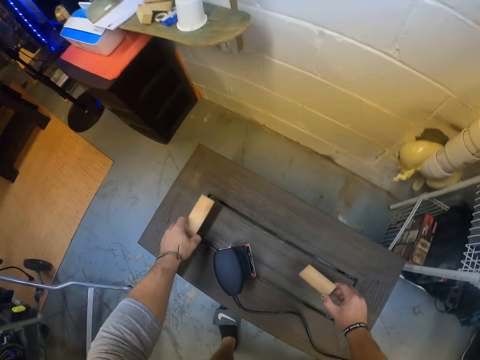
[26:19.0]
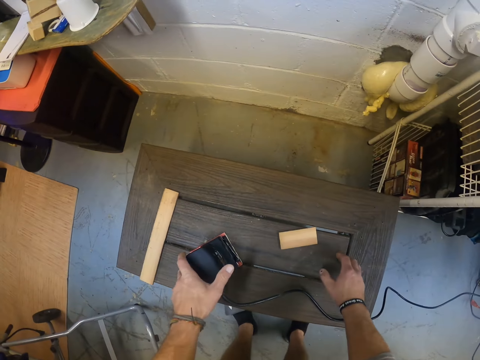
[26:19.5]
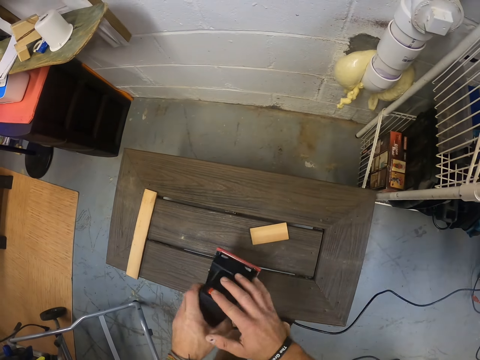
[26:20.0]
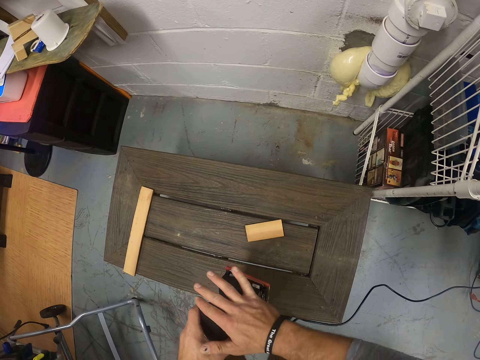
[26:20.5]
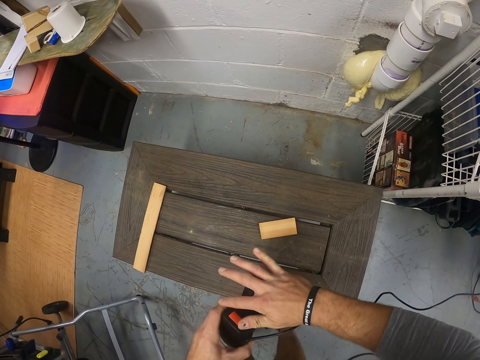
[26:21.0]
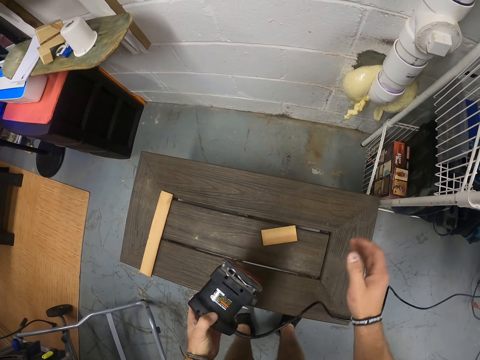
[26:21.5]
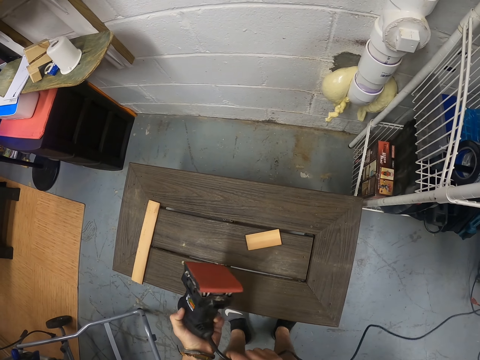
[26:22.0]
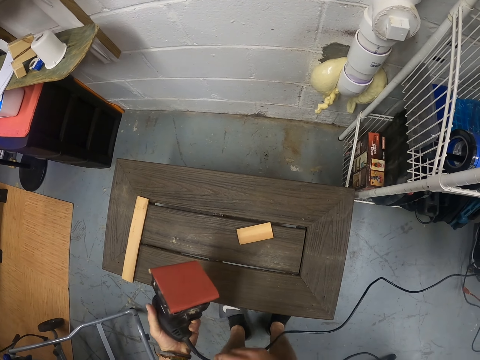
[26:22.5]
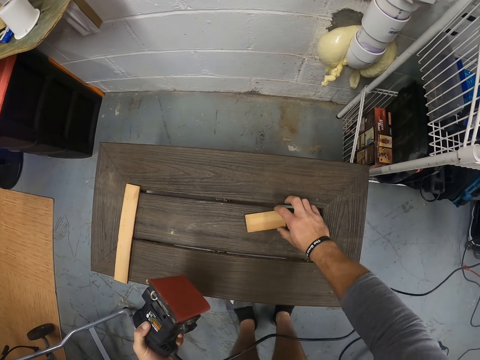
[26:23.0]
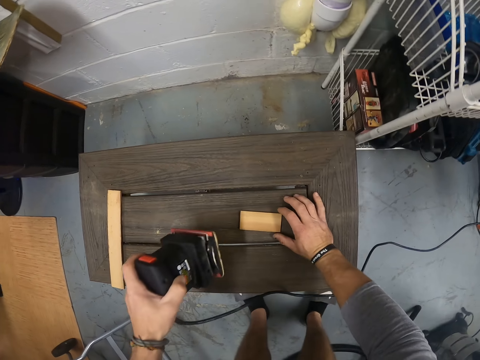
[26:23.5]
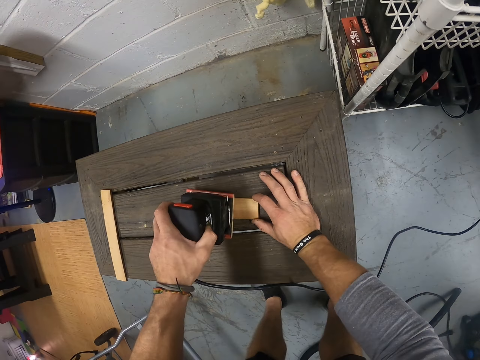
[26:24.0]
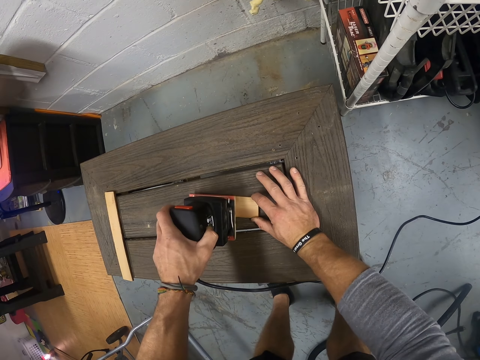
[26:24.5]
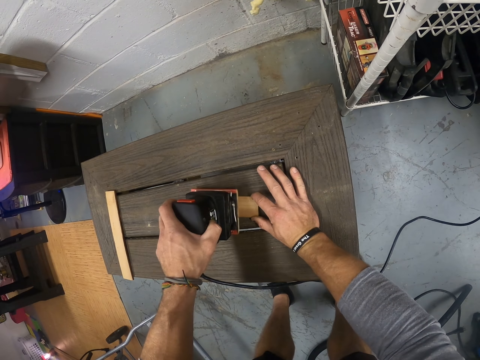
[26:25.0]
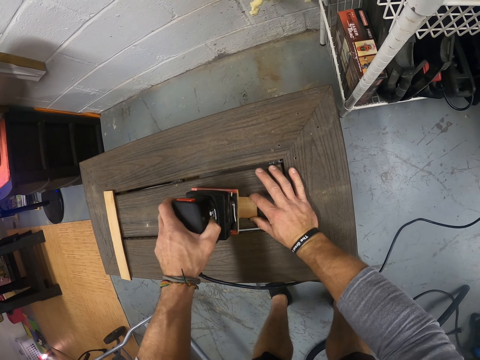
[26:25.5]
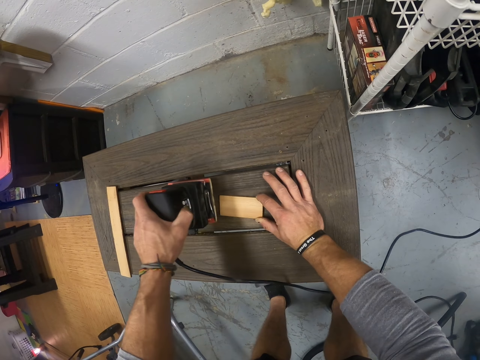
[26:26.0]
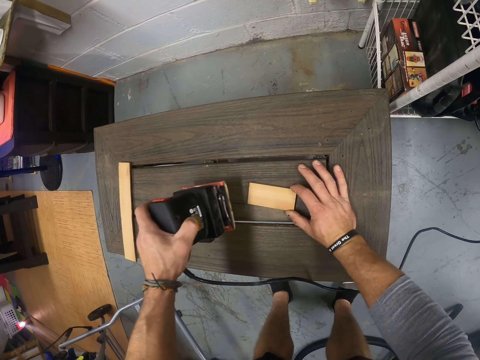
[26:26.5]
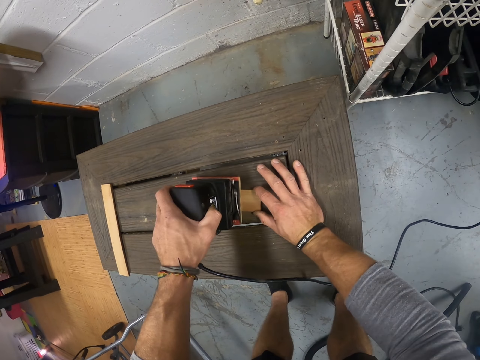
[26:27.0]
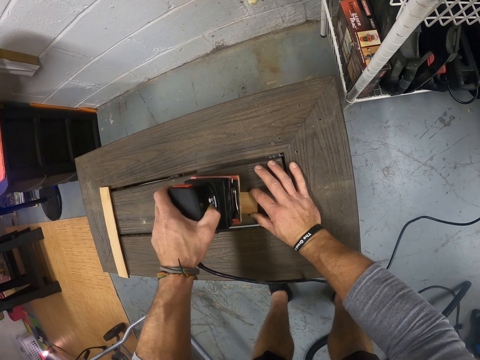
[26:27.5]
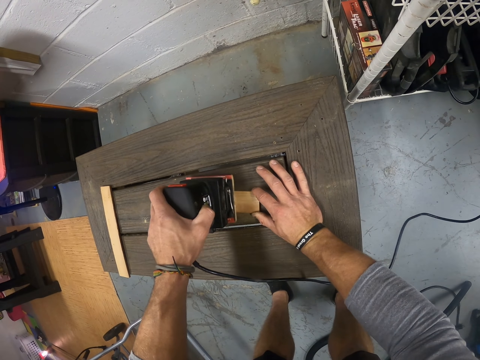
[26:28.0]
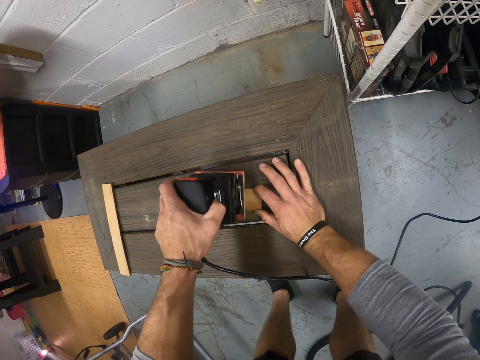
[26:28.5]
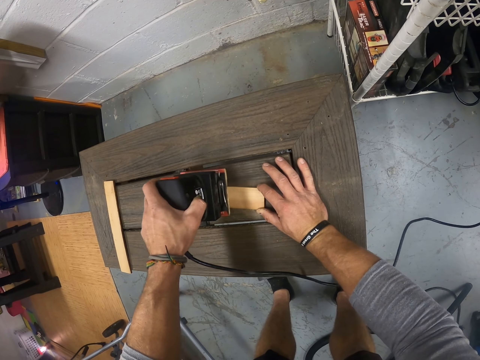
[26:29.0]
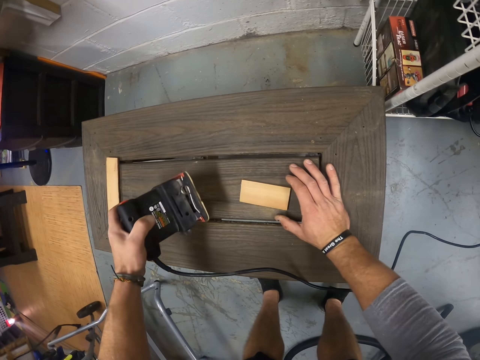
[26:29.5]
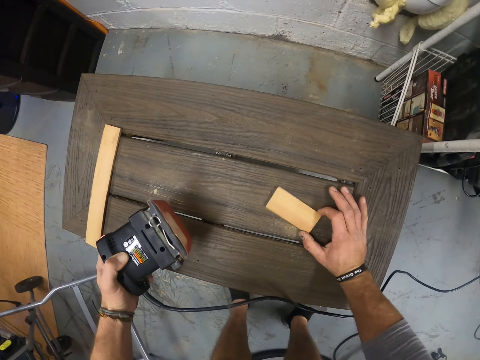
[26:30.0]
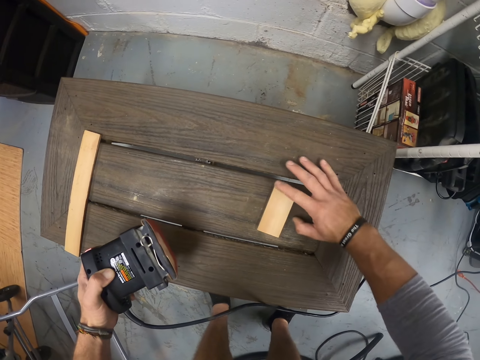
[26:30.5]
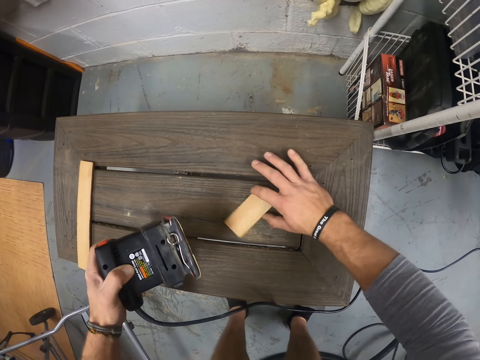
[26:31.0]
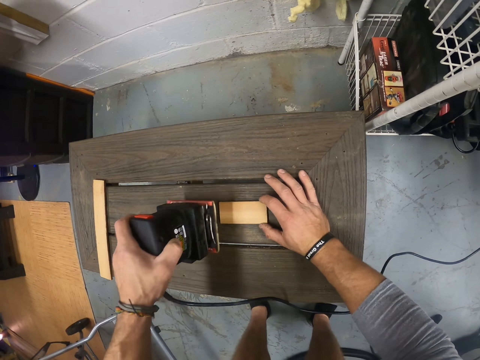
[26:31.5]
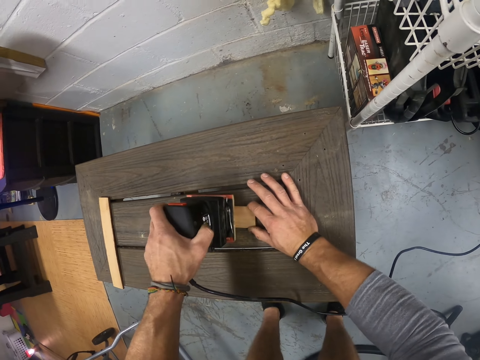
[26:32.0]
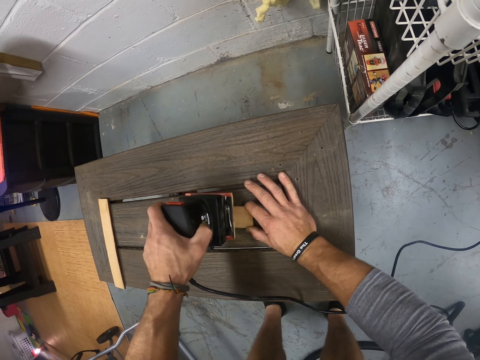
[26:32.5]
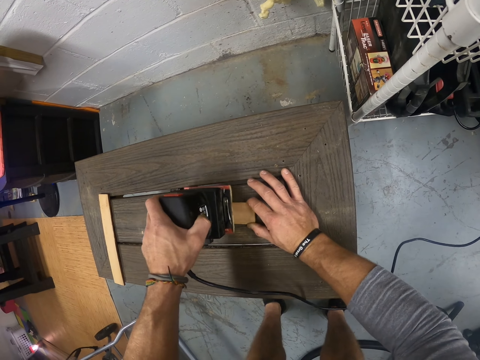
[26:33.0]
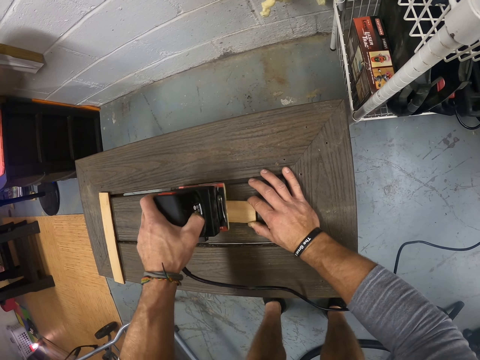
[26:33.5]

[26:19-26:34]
The camera wearer drops the wood on the bench with both hands. He picks up the sander from the bench with his left hand. He turns on the sander. He holds a wood. He sands the wood on the bench with the sander in his left hand.

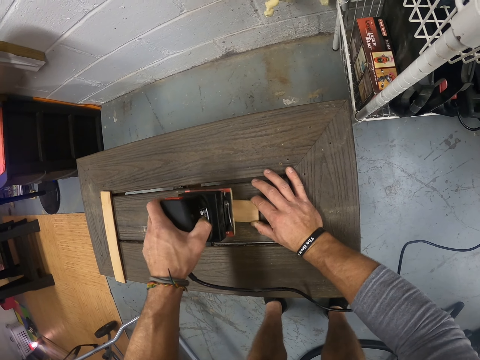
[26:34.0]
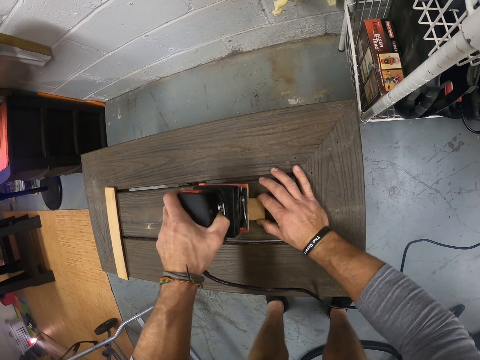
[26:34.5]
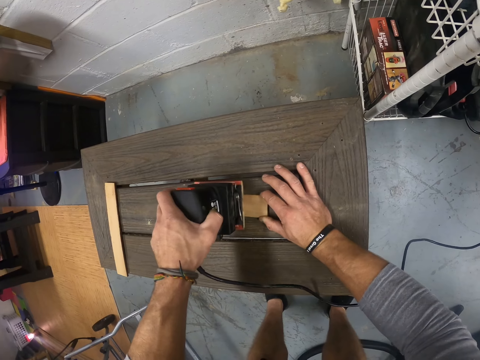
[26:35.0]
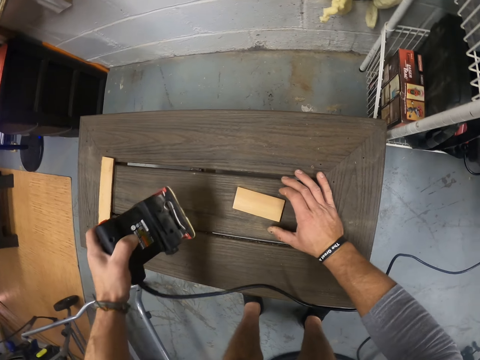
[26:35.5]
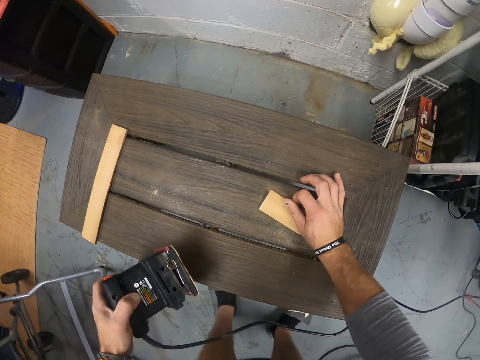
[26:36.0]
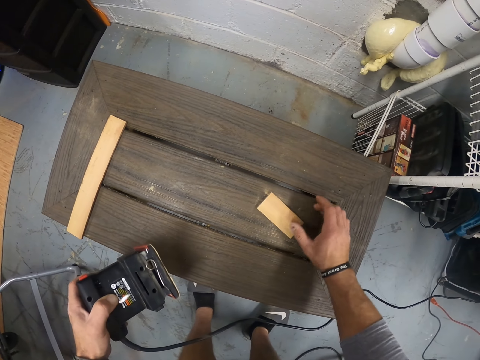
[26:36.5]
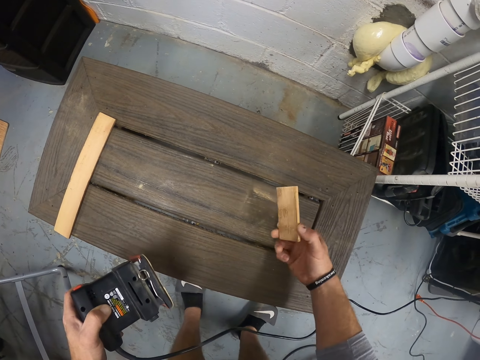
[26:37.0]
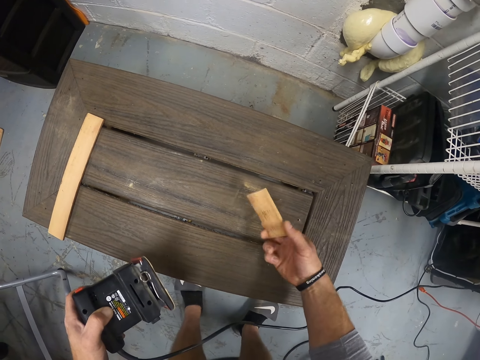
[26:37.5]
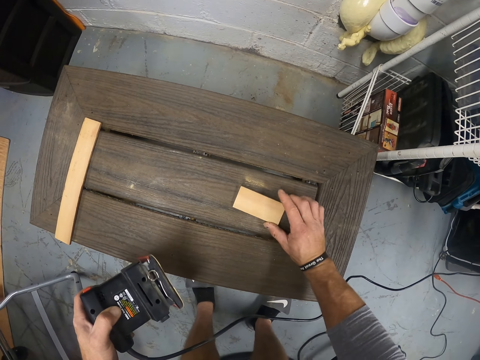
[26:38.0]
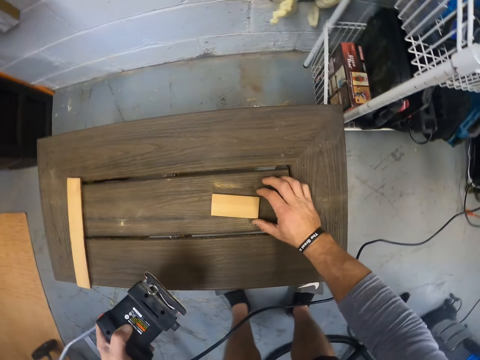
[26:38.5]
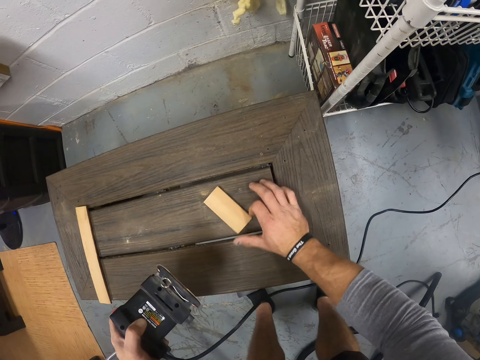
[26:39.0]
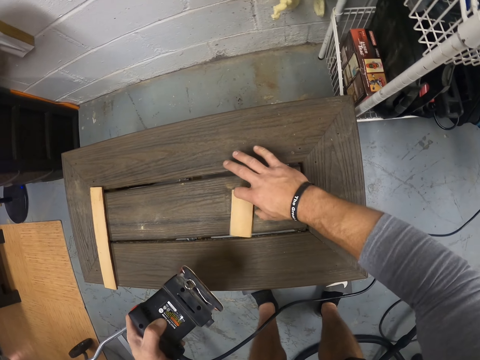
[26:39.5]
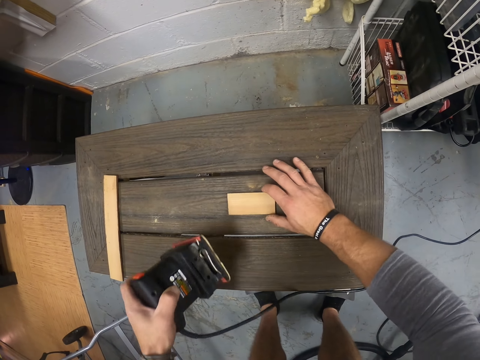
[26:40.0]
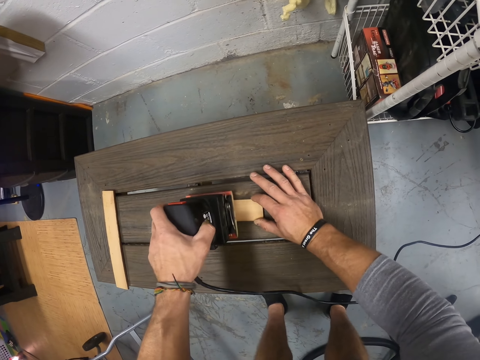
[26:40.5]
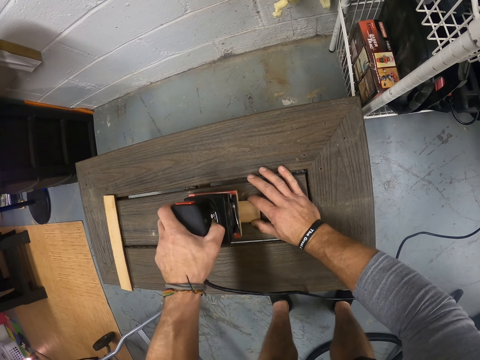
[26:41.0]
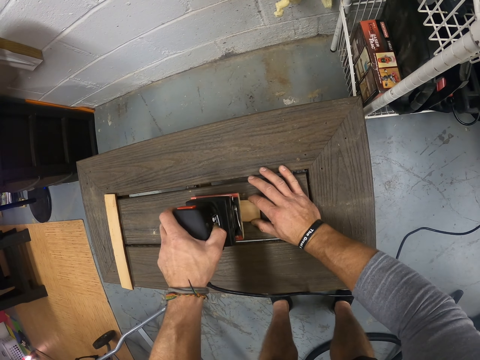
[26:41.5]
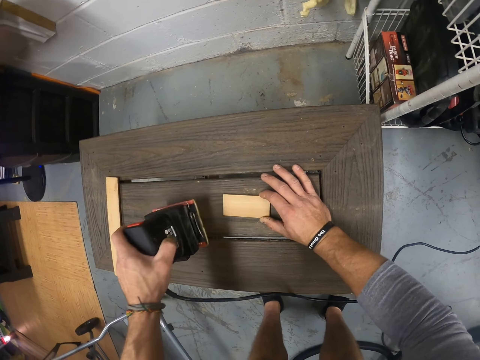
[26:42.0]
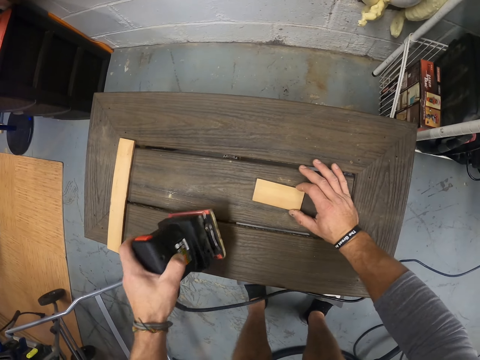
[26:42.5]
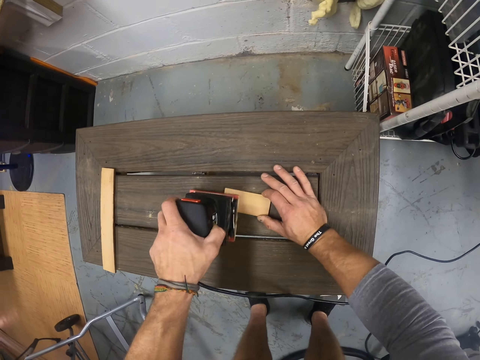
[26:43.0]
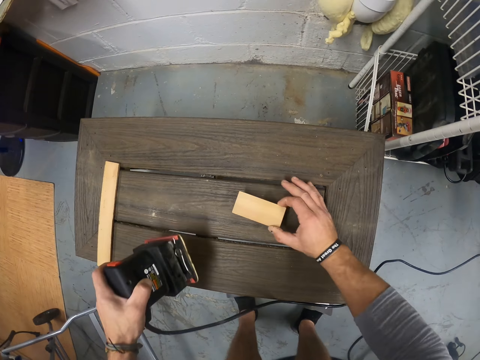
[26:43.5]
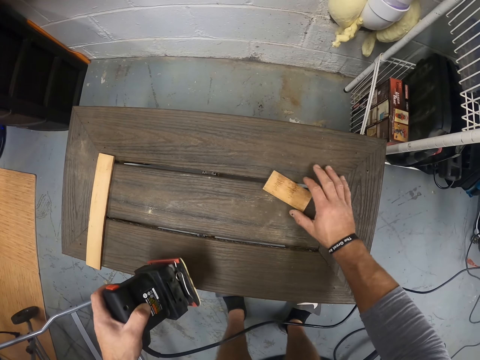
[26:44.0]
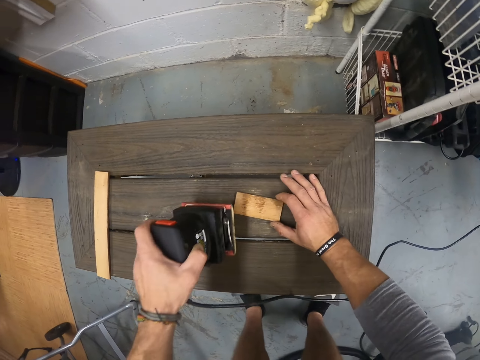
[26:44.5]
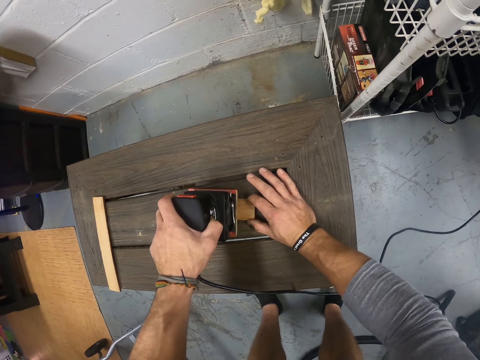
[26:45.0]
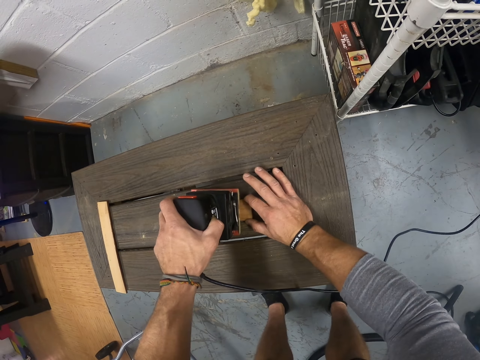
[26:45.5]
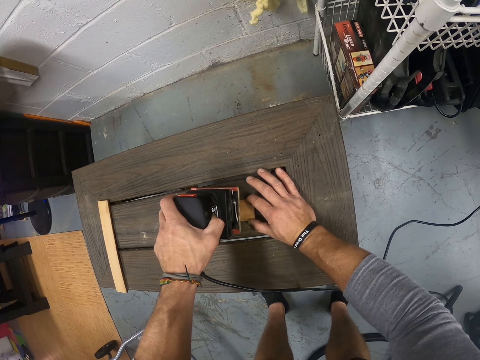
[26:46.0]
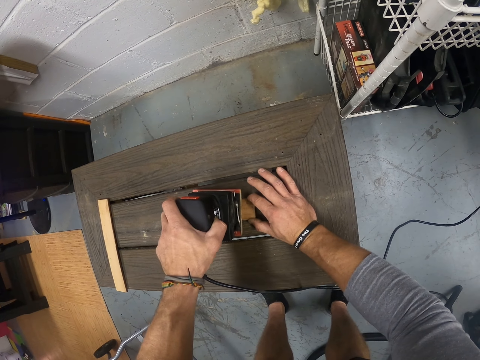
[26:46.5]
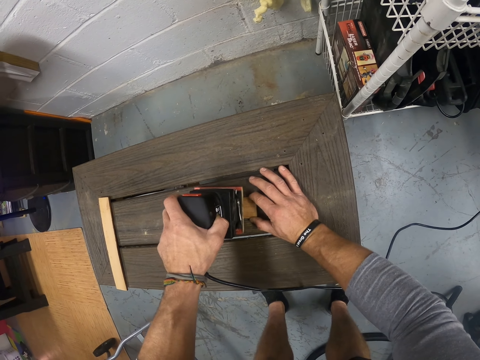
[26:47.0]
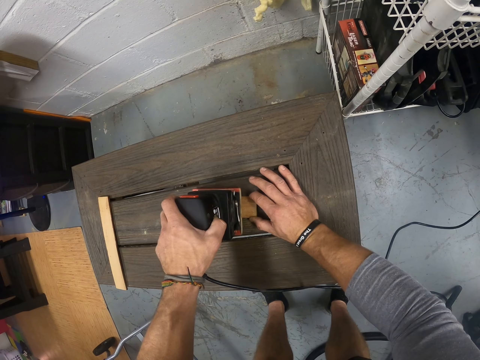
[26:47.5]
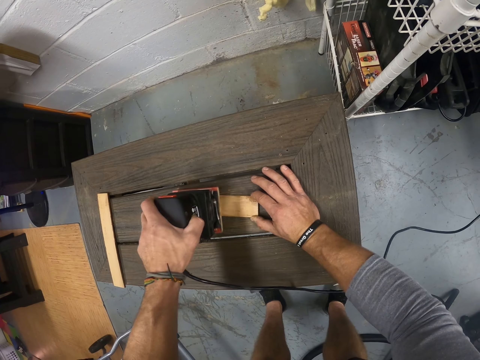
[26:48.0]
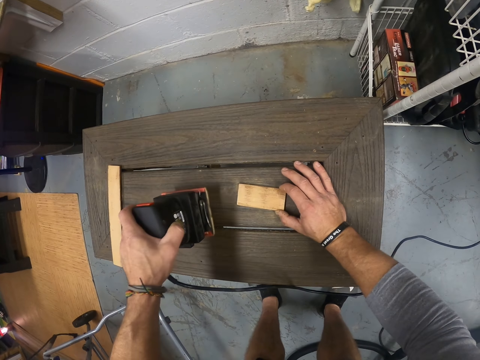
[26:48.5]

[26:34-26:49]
The camera wearer turns the wood. They smoothen the wood with the sander.
